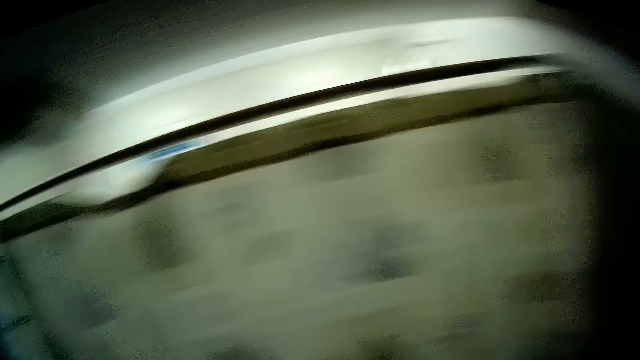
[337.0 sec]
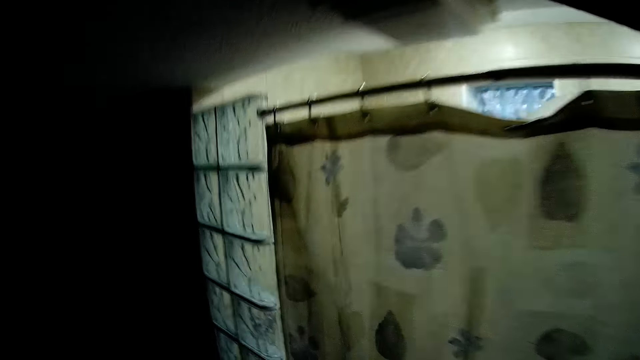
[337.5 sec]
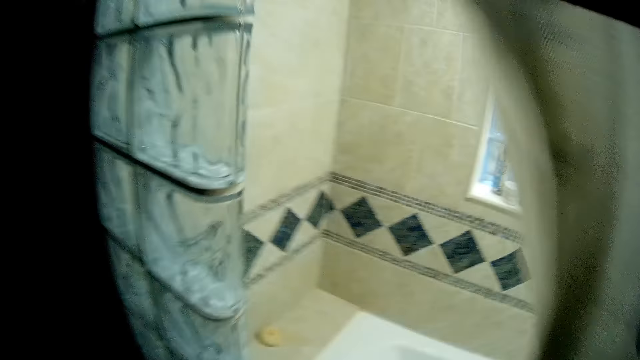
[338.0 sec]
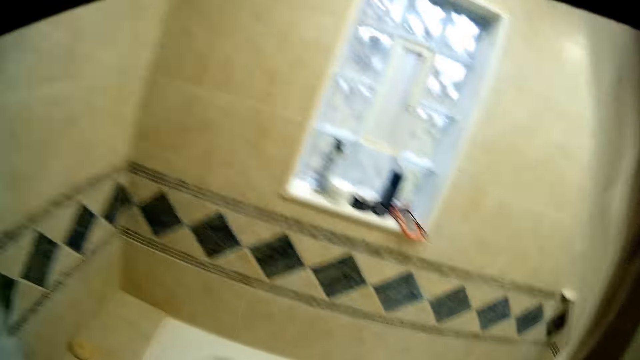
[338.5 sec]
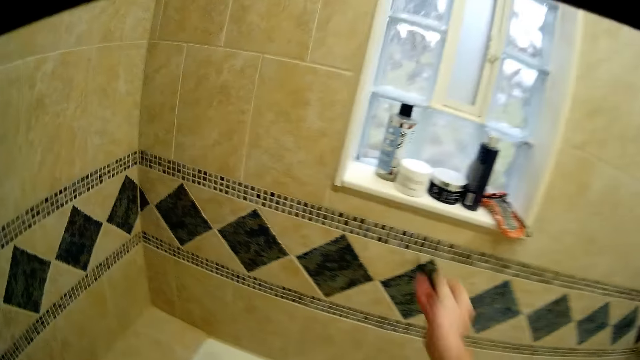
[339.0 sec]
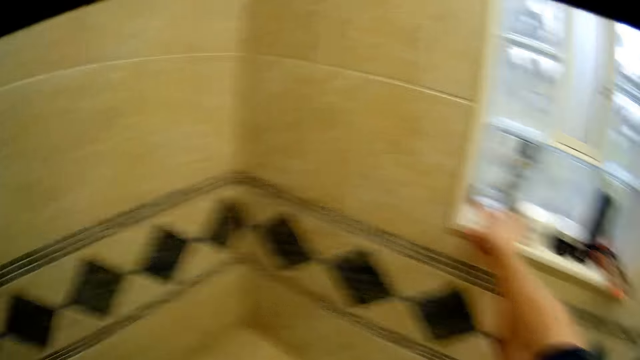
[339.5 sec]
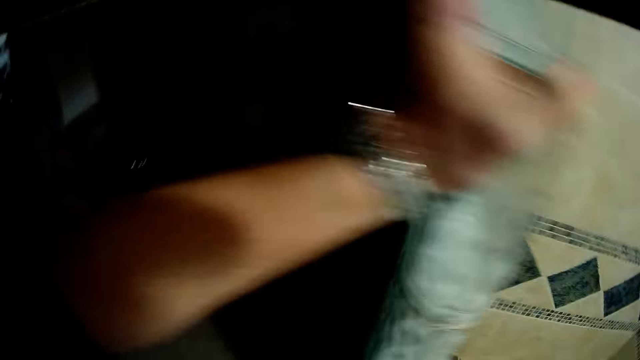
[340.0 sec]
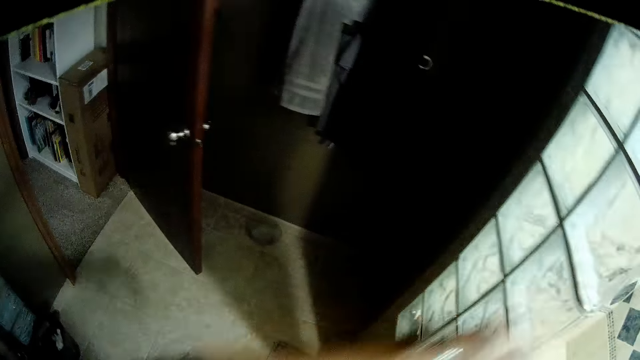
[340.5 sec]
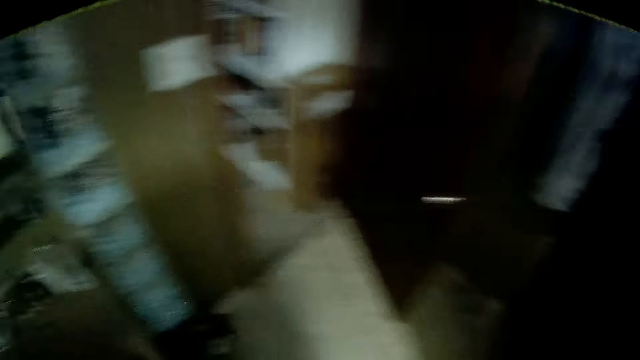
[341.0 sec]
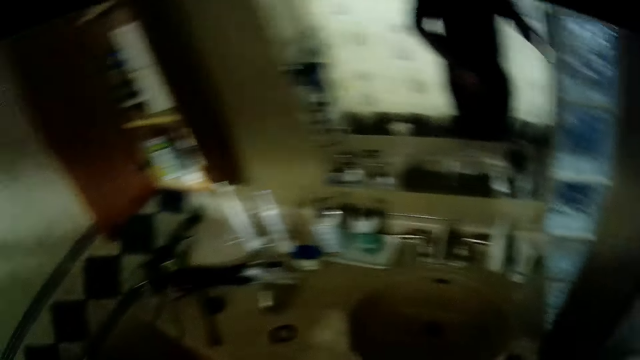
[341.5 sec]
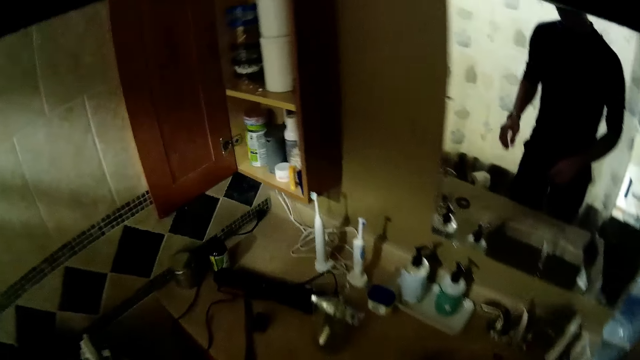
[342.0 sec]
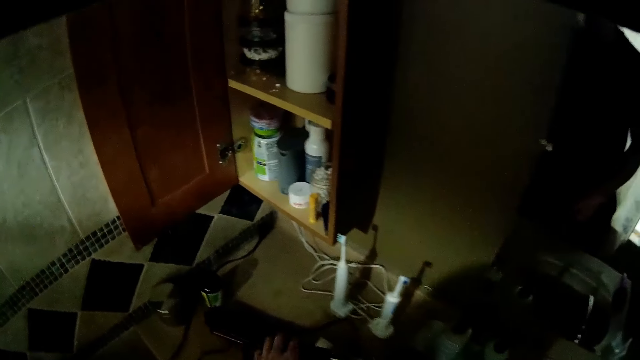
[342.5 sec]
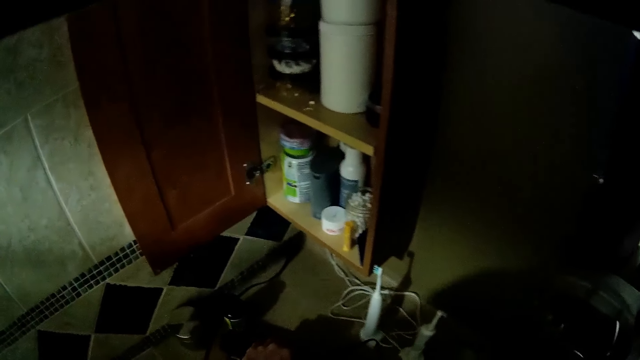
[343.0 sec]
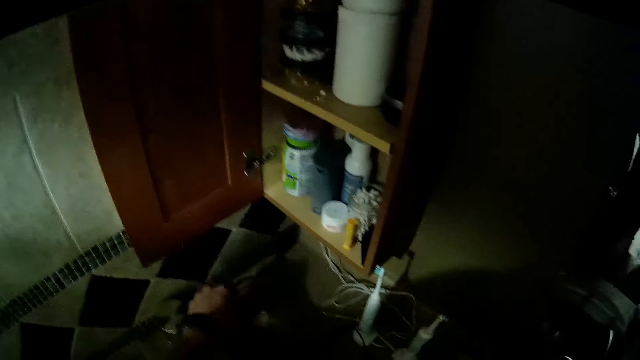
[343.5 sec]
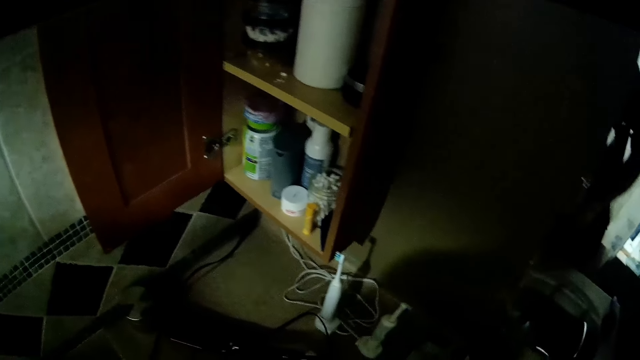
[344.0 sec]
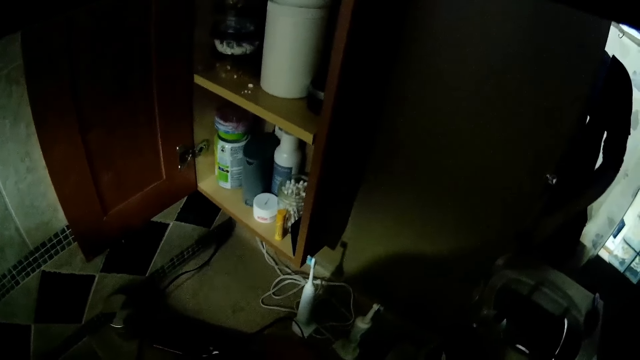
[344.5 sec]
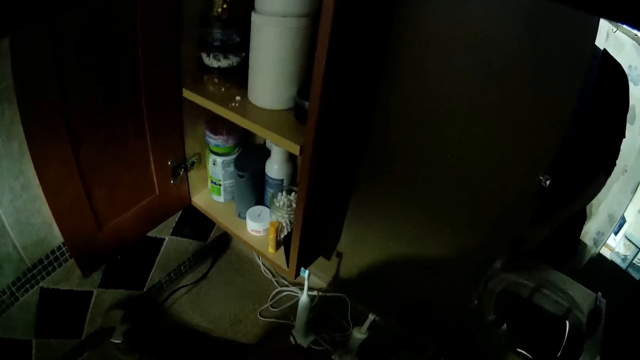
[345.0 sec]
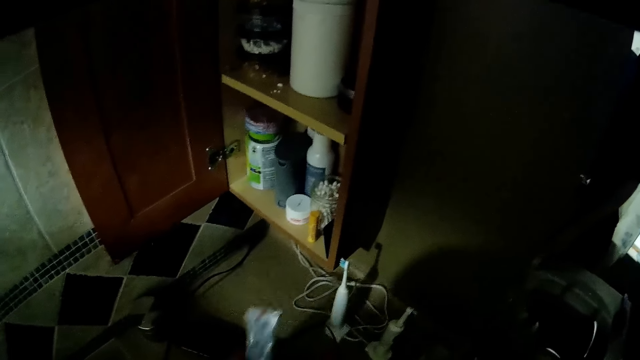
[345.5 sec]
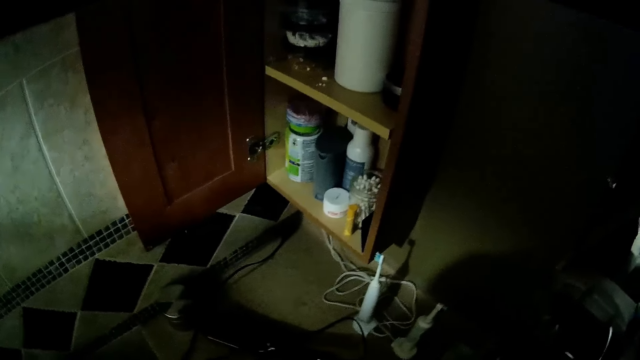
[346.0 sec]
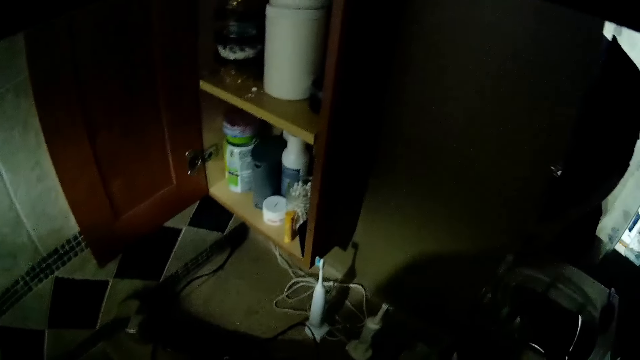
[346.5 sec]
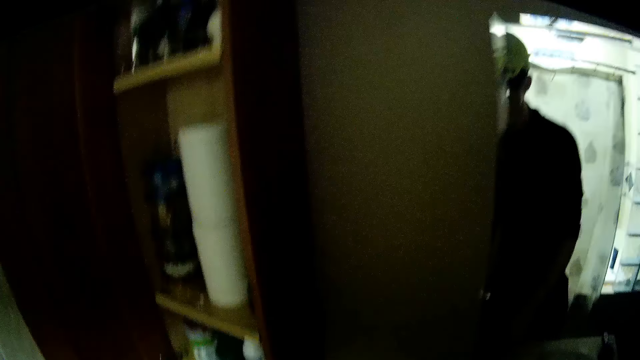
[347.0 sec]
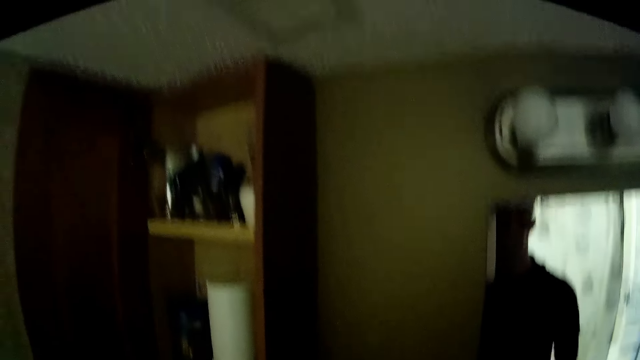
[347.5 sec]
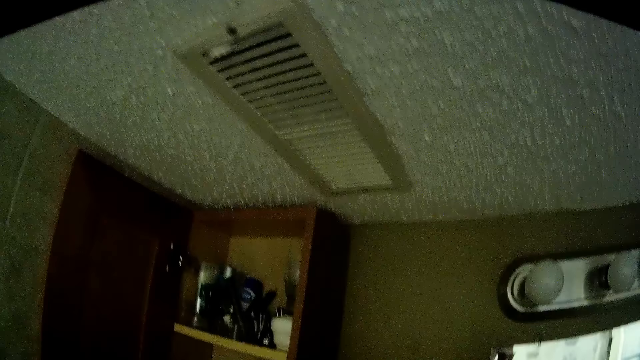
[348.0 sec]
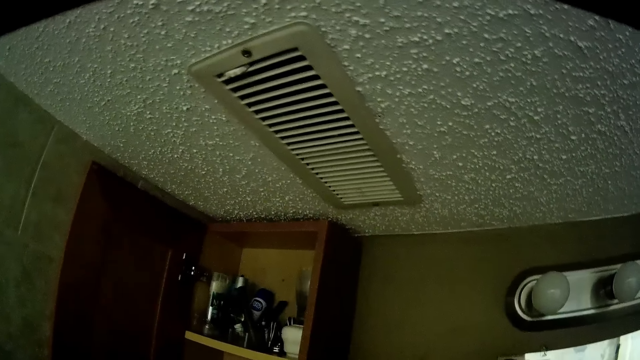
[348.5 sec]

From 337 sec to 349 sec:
The camera wearer moves a bathroom curtain with his left hand. He drops the shaving stick on the bathroom window with his right hand. He removes his left hand from the bathroom tile. He looks around. He picks up a machine from the sink and drops the machine on the sink. He picks up some containers on the sink.

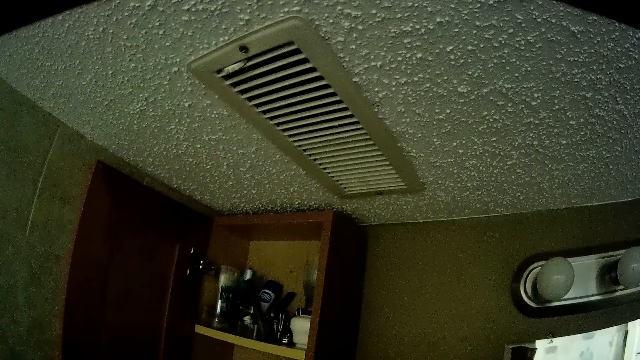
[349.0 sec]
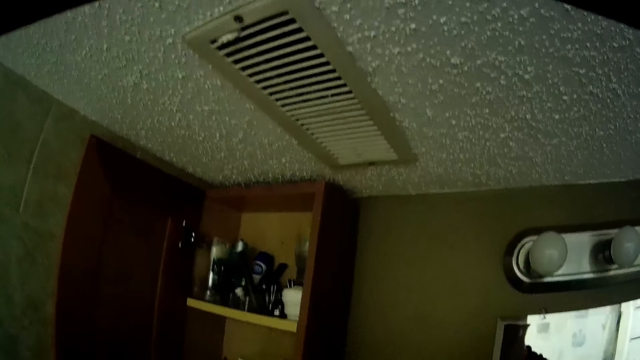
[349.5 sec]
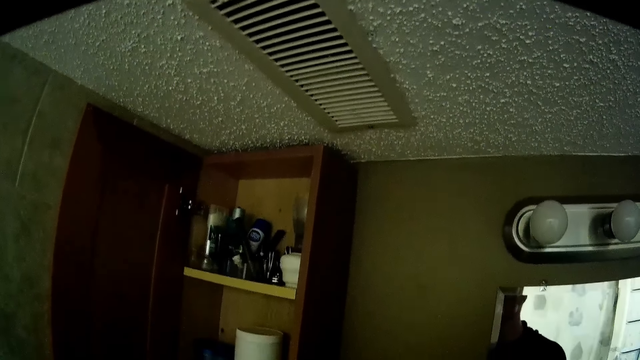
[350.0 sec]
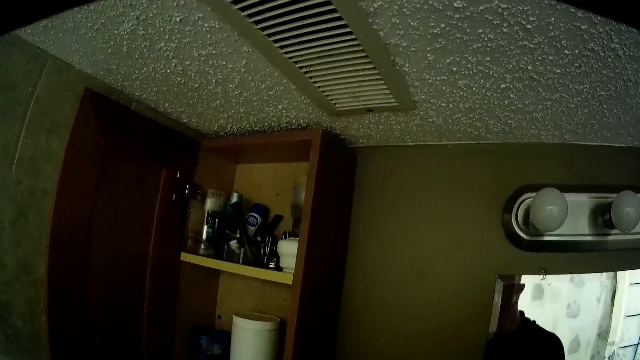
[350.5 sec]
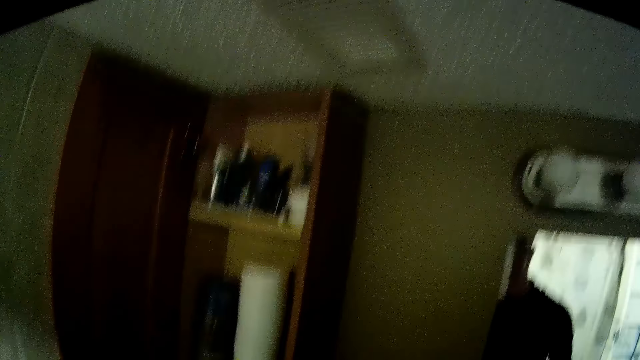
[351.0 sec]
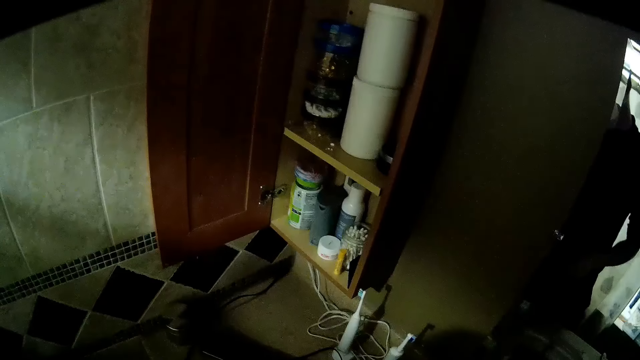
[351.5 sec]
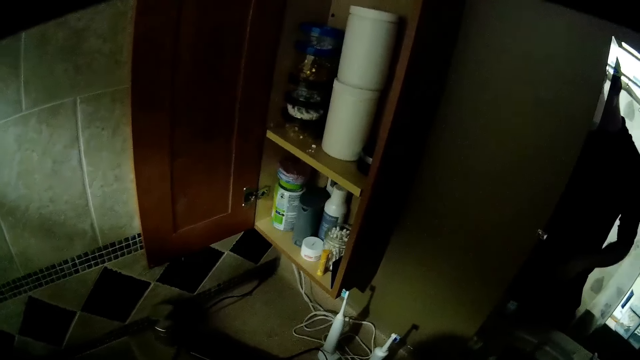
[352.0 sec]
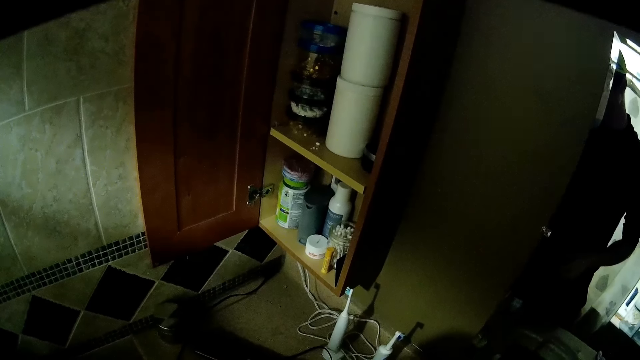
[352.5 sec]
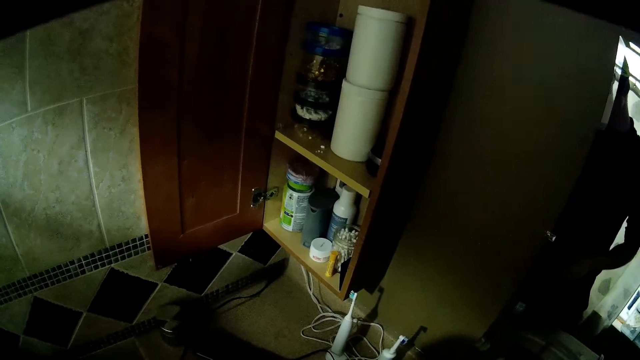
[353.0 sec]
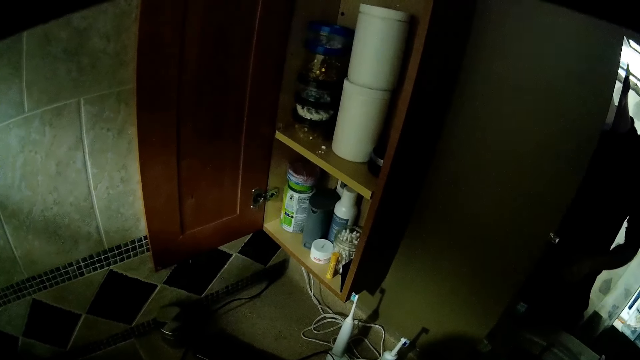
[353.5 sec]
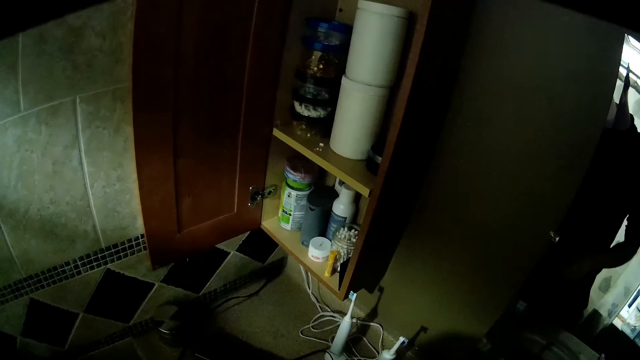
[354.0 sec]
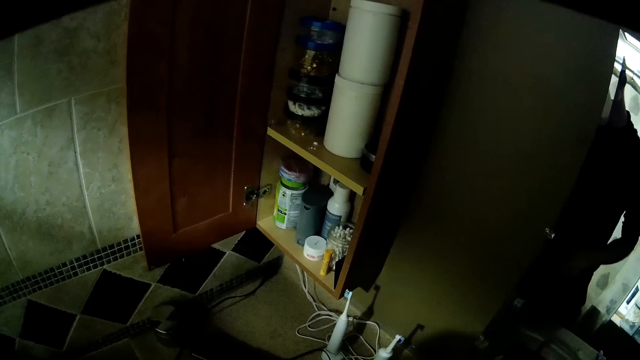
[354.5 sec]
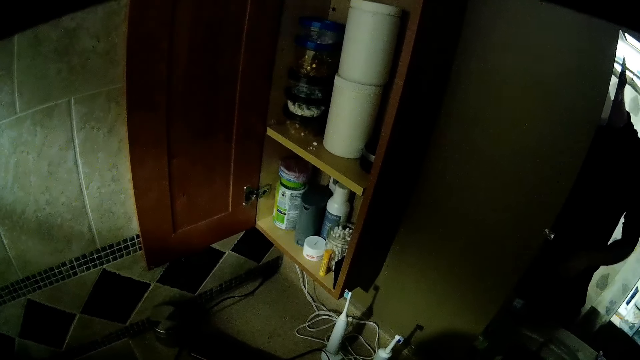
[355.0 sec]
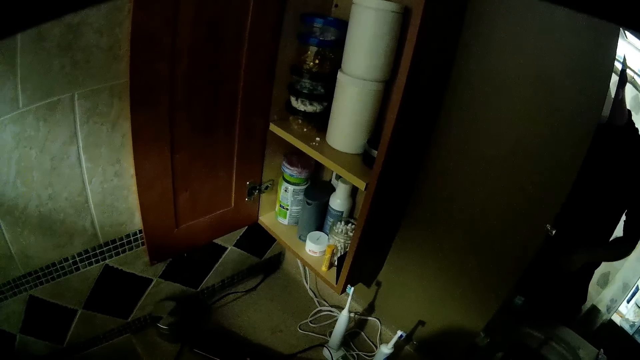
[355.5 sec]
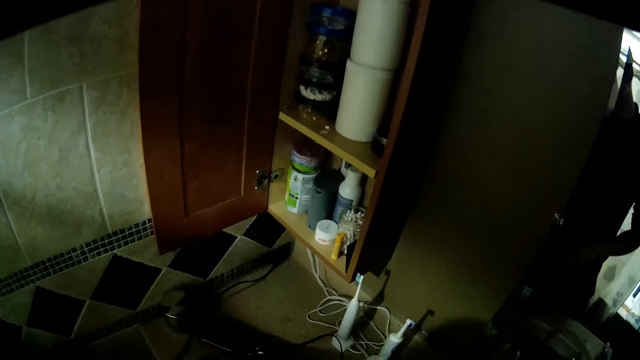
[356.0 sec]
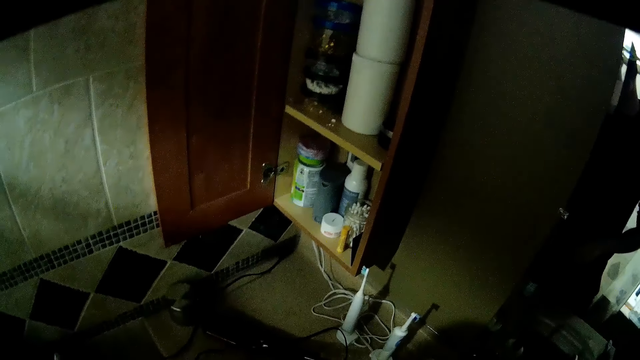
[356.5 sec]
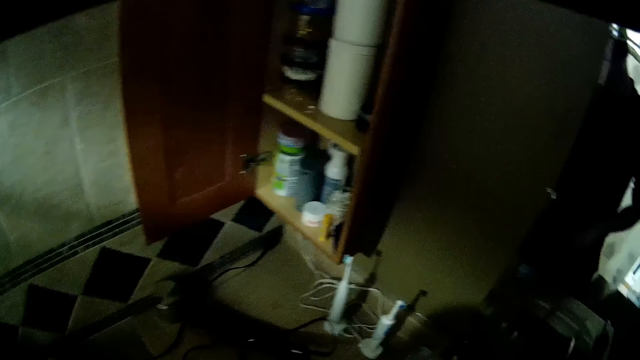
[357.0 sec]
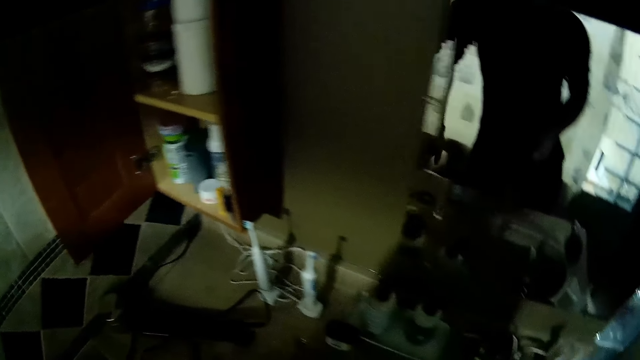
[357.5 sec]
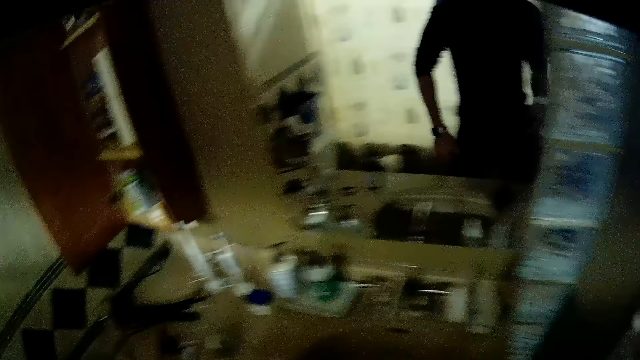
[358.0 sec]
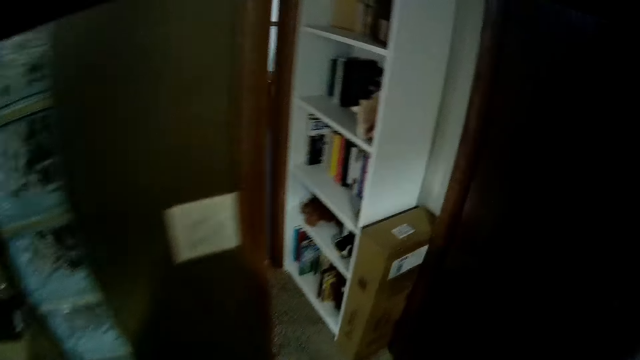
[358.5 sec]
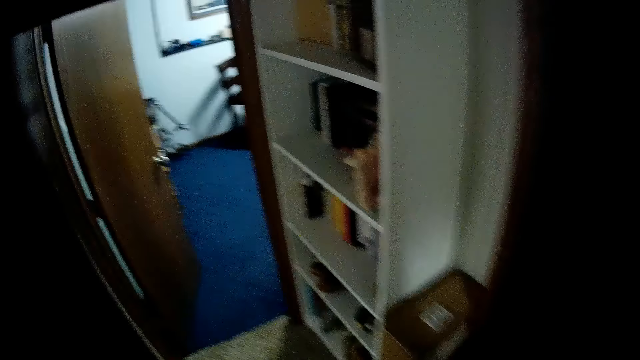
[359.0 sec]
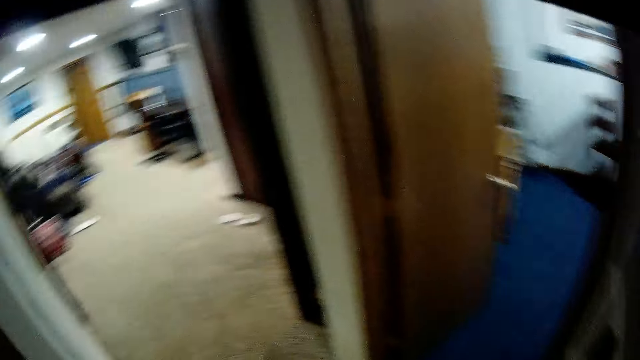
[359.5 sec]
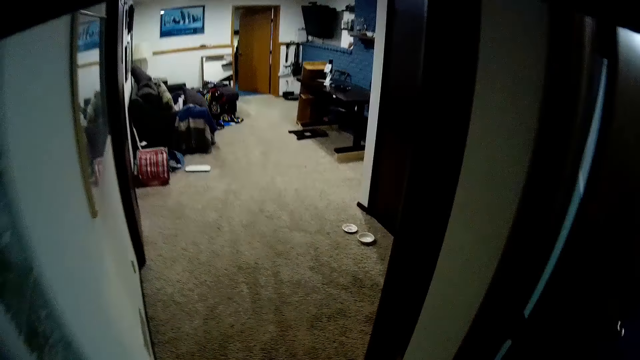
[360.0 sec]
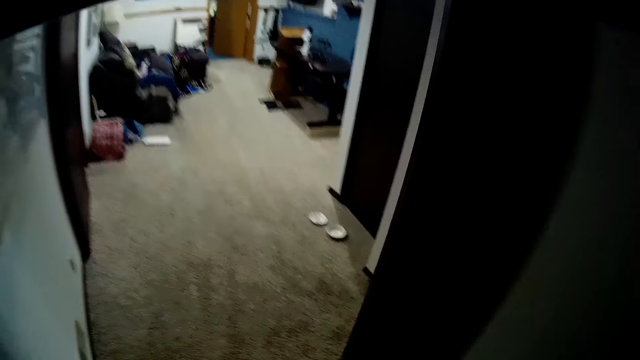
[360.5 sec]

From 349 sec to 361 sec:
The camera wearer walks around.
